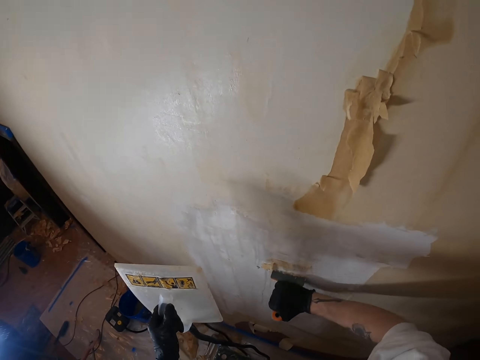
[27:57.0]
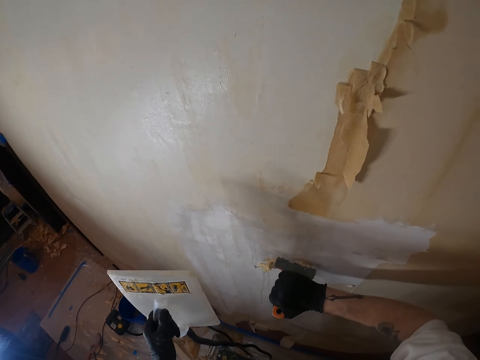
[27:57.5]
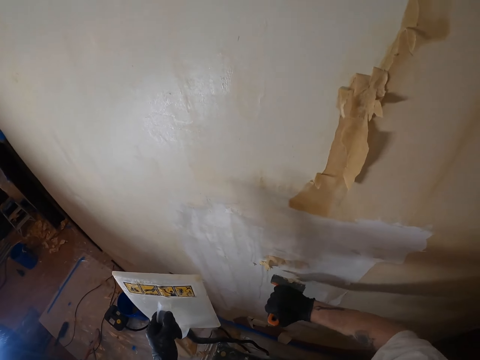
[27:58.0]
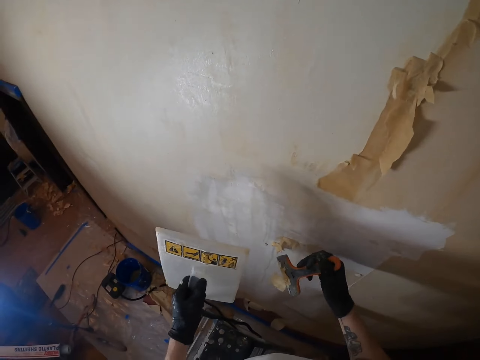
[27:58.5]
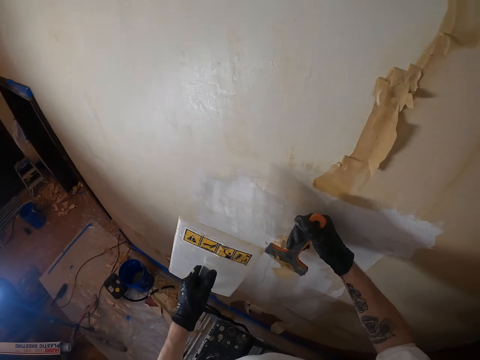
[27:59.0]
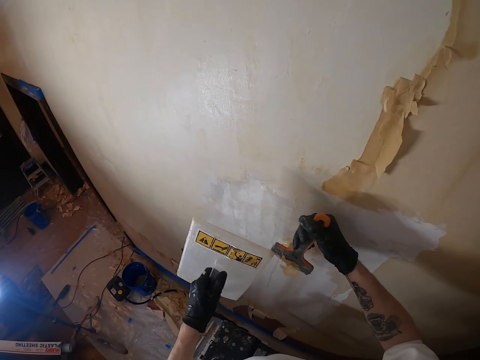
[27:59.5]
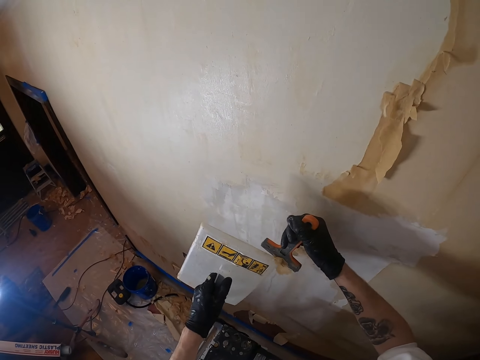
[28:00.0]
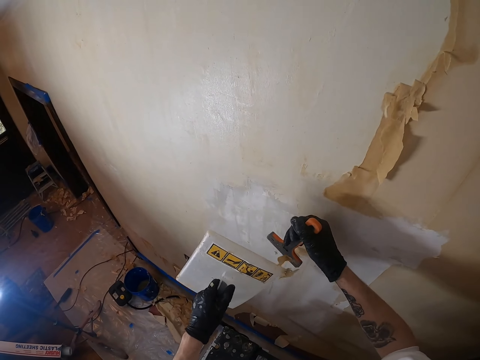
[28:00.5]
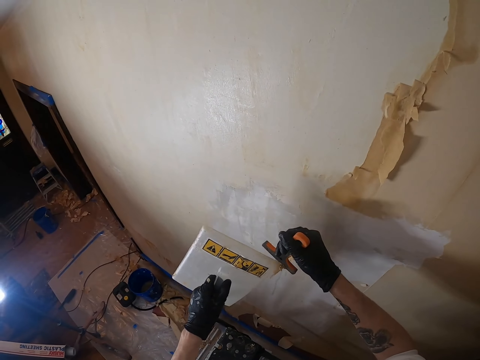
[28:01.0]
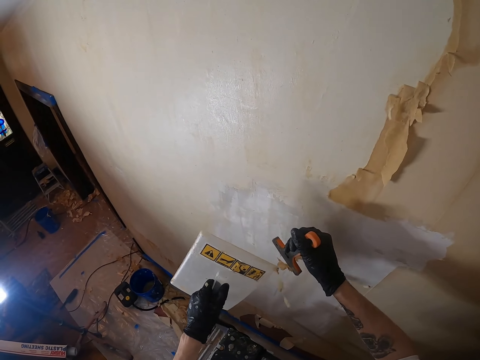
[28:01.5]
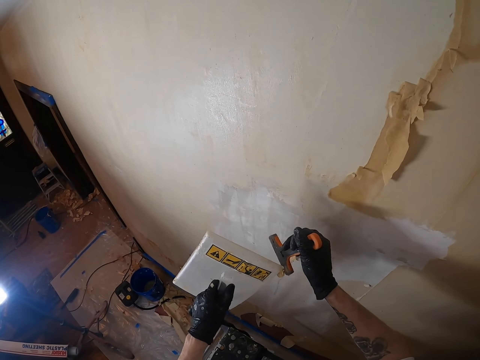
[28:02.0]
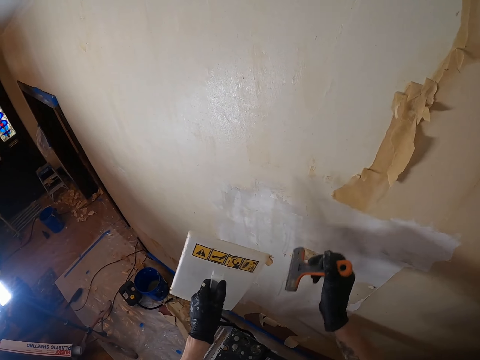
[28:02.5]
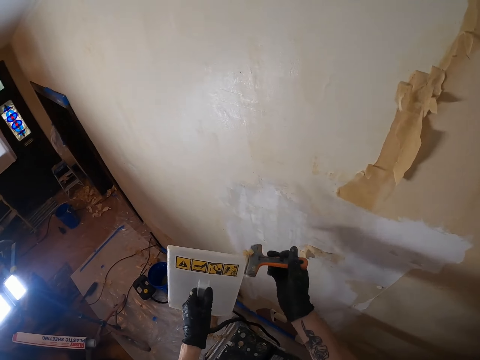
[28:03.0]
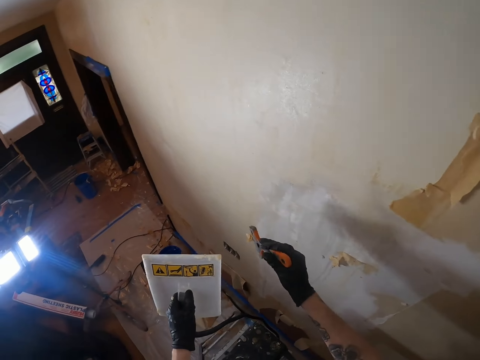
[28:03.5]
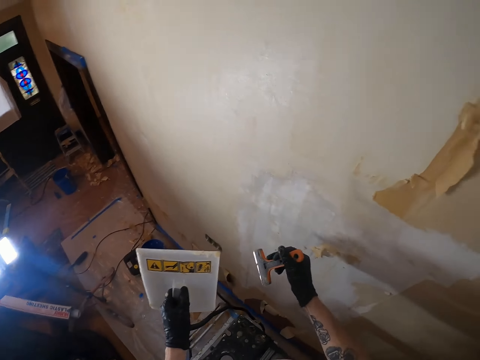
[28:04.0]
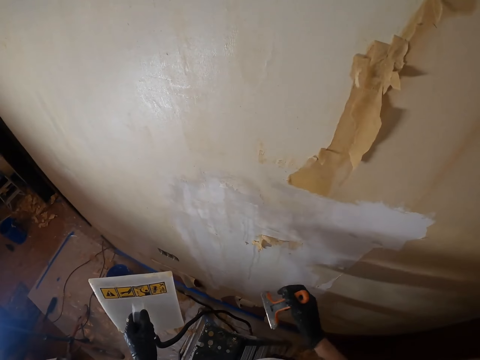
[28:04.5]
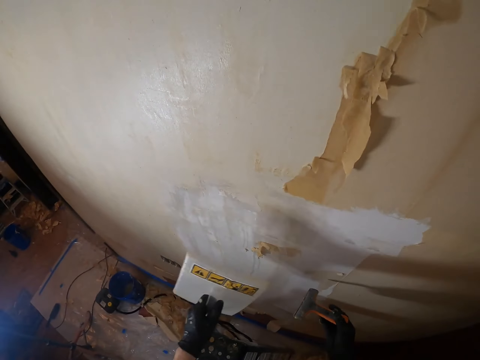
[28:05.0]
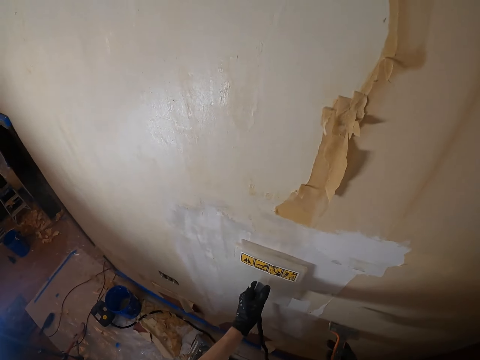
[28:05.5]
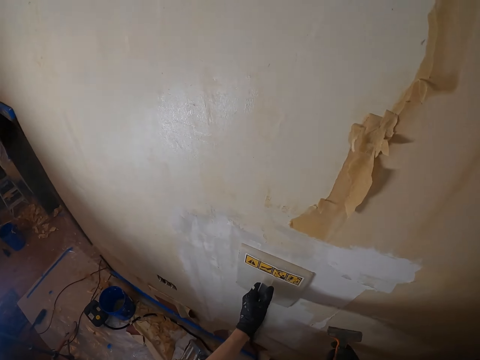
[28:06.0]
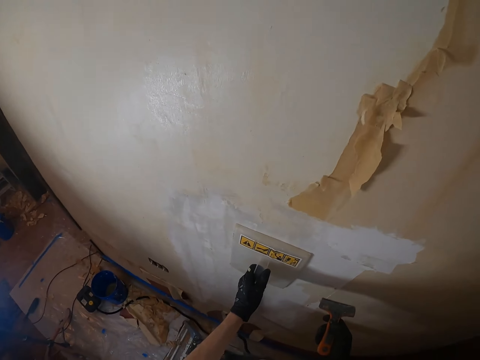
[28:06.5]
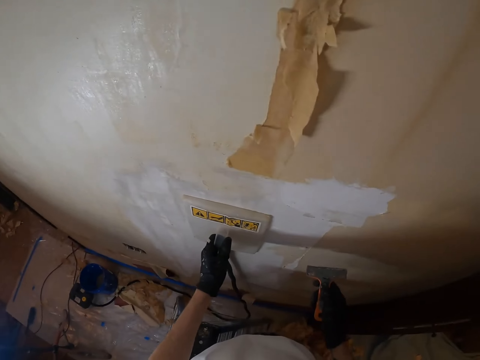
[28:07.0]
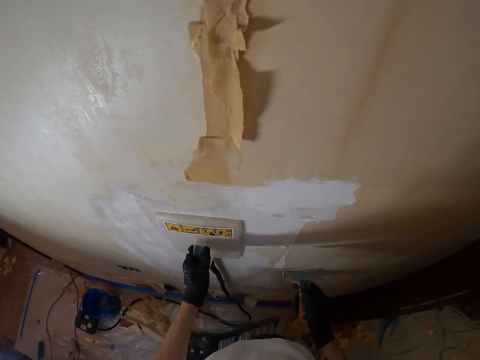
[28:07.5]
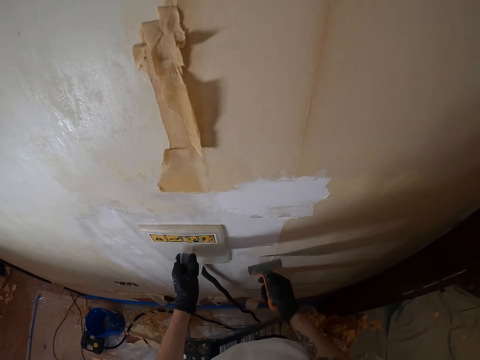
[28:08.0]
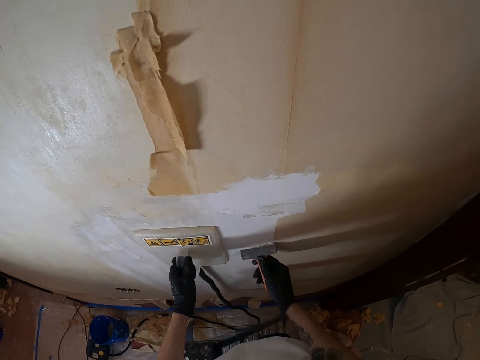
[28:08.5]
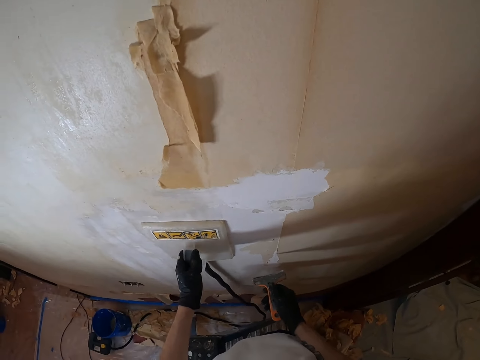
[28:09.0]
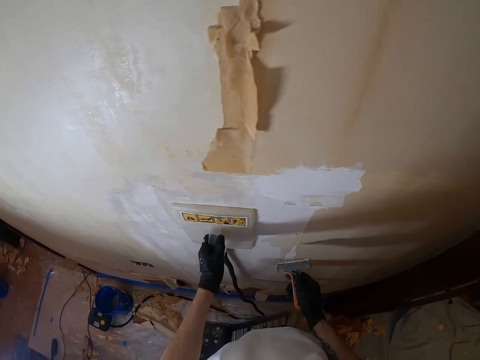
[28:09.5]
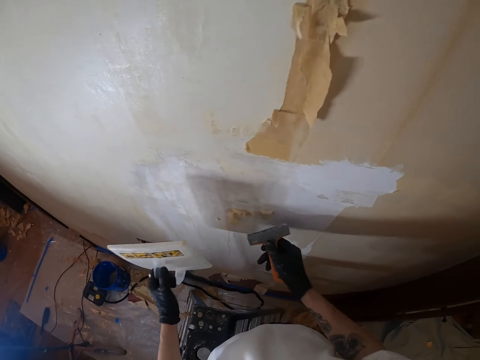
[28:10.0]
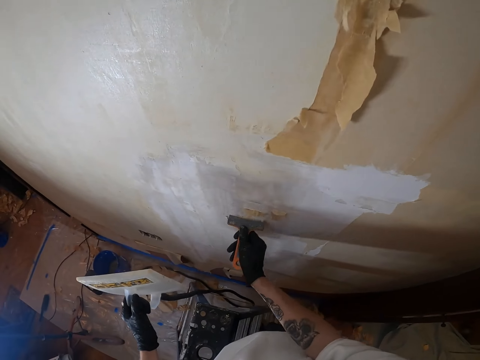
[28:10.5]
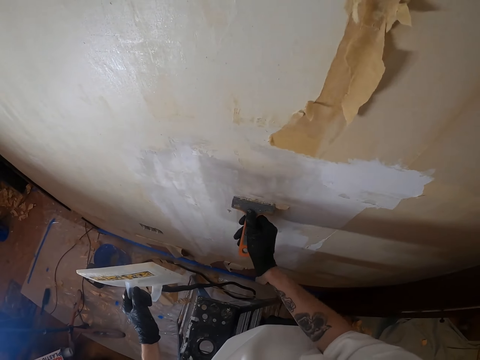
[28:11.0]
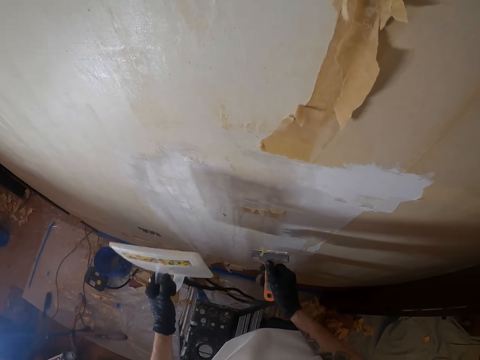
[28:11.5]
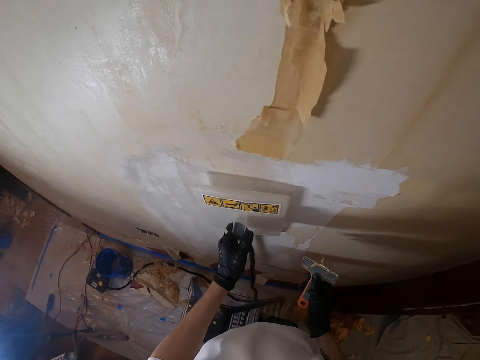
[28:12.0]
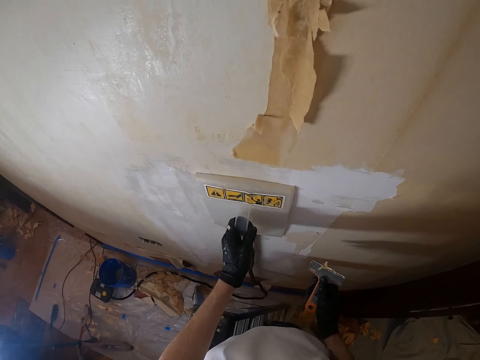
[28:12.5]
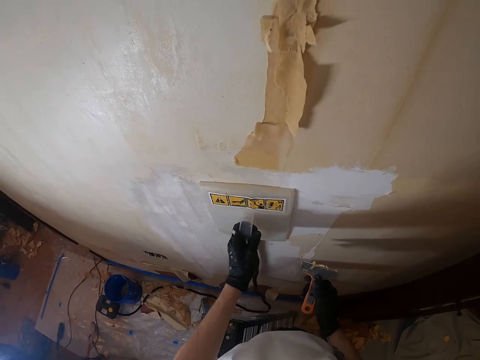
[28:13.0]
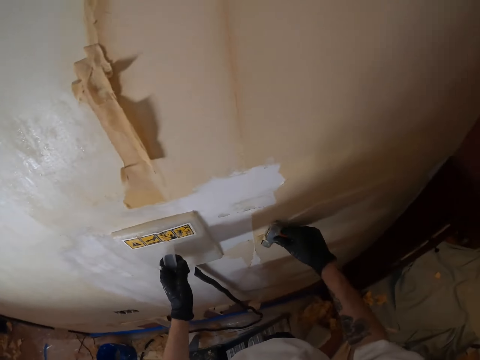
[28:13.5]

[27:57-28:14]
The camera wearer lifts the scraper. They remove waste paint from the scraper with the plastic float. They remove waste paint from the plastic float. They shake the right hand. They look around. They place the plastic float on the wall. They look around. They scrape paint off the wall with the scraper. They lift the plastic float off the wall. They remove paint from the wall with the scraper. They move the plastic float and place the plastic float on the wall. They look around.

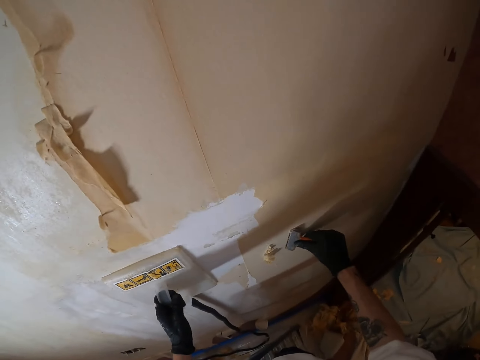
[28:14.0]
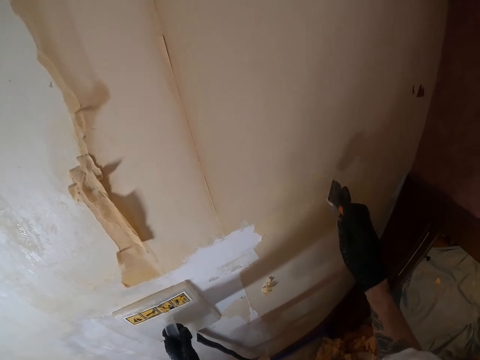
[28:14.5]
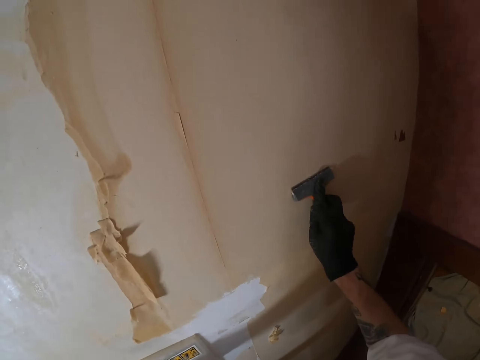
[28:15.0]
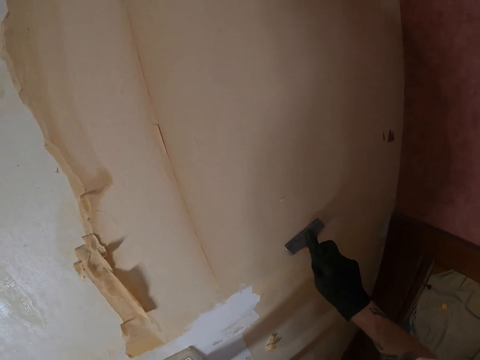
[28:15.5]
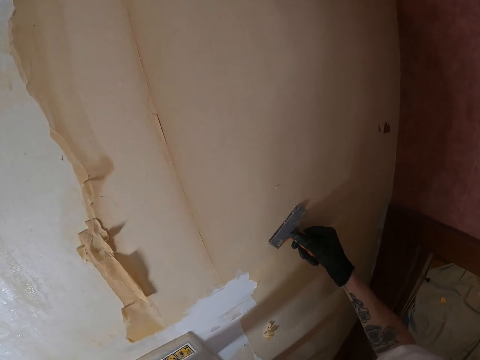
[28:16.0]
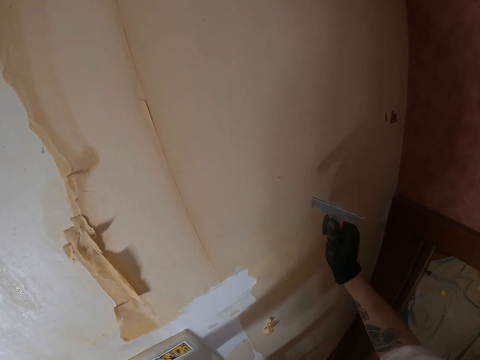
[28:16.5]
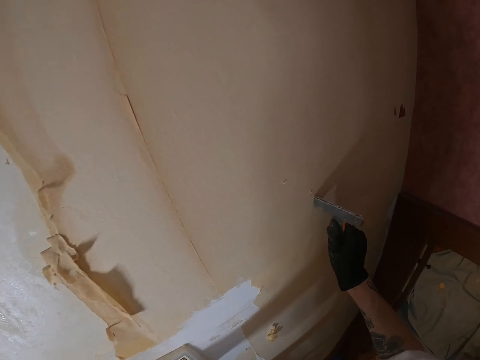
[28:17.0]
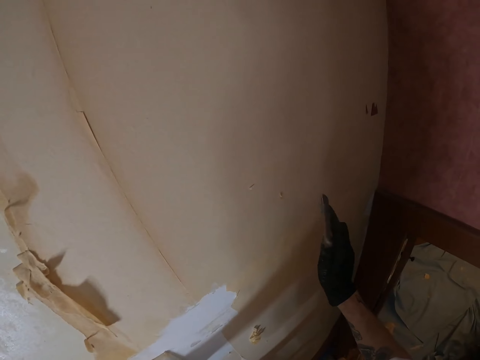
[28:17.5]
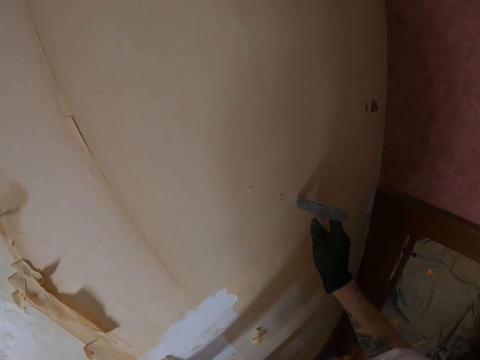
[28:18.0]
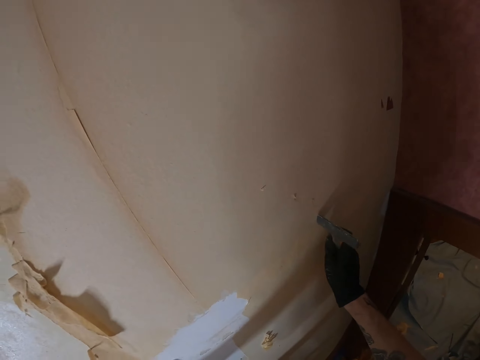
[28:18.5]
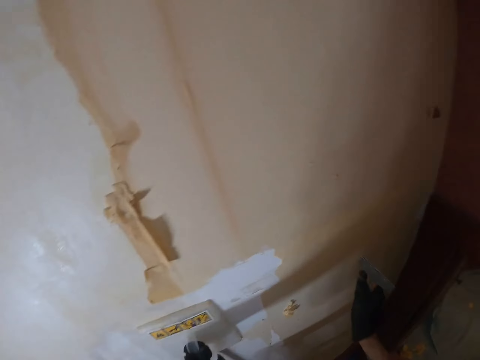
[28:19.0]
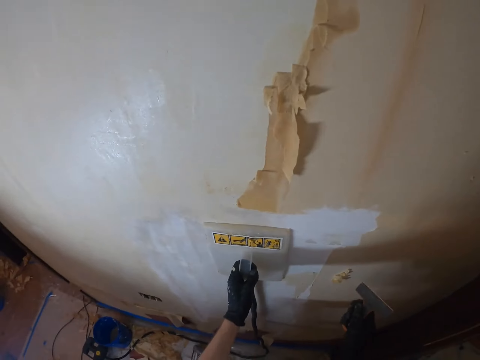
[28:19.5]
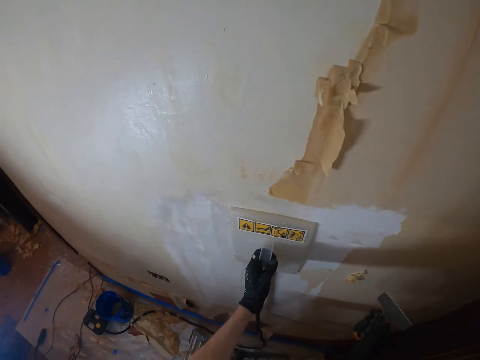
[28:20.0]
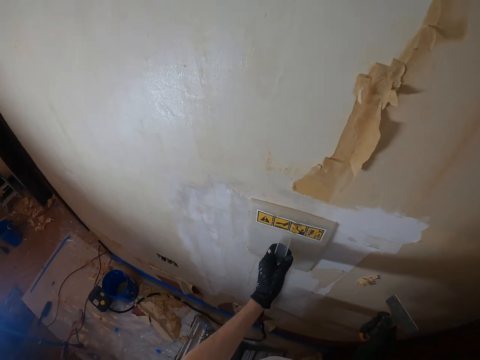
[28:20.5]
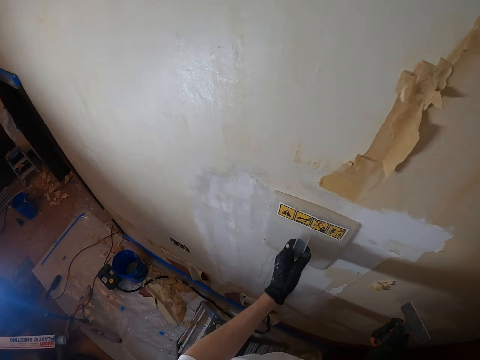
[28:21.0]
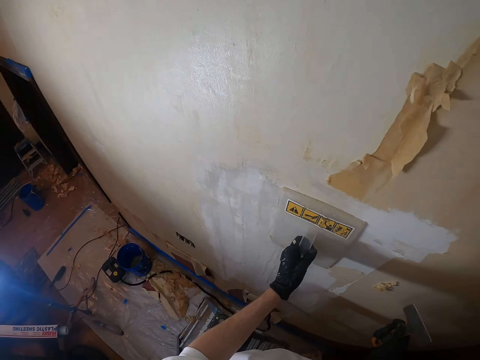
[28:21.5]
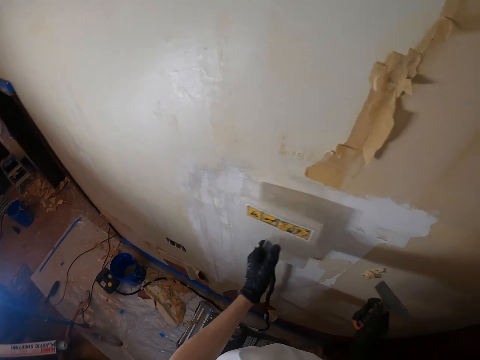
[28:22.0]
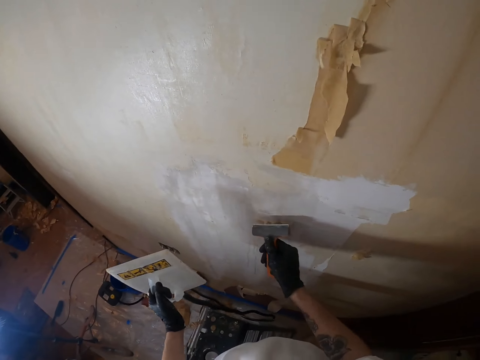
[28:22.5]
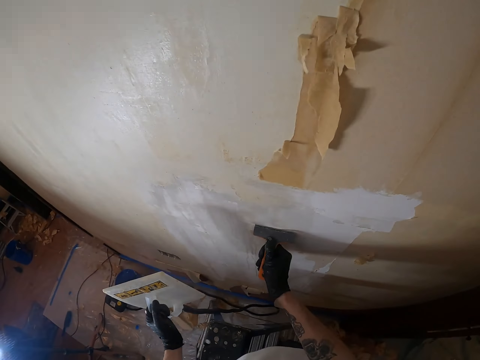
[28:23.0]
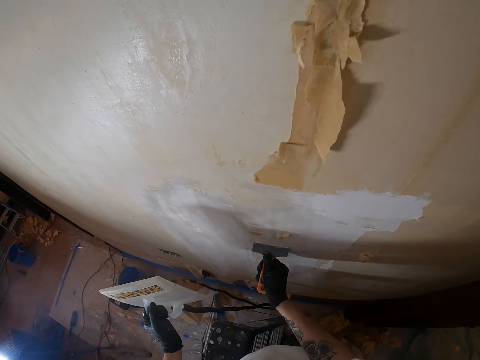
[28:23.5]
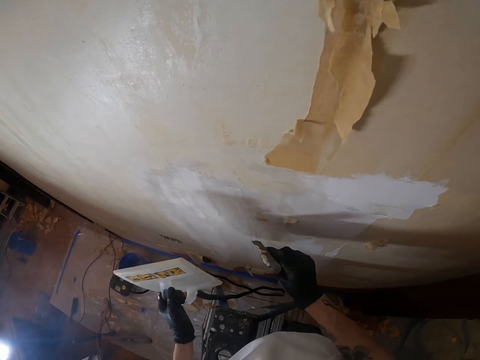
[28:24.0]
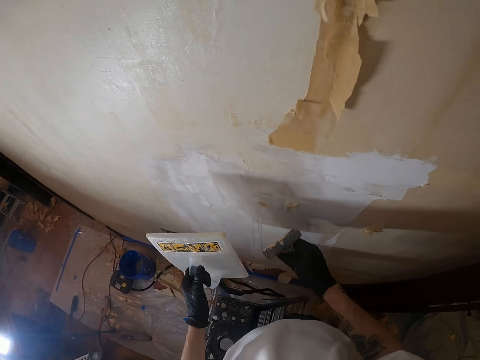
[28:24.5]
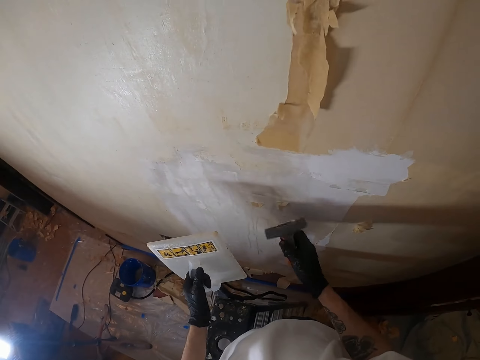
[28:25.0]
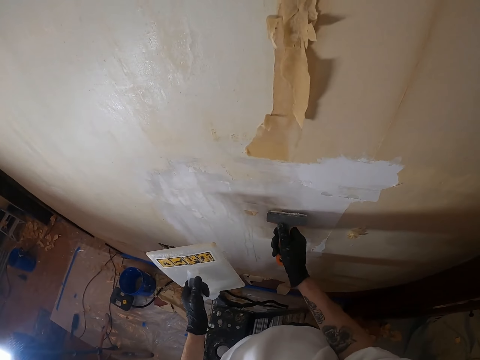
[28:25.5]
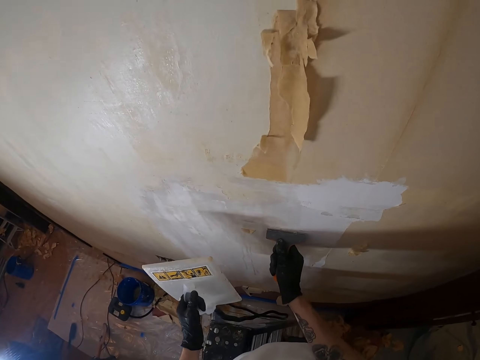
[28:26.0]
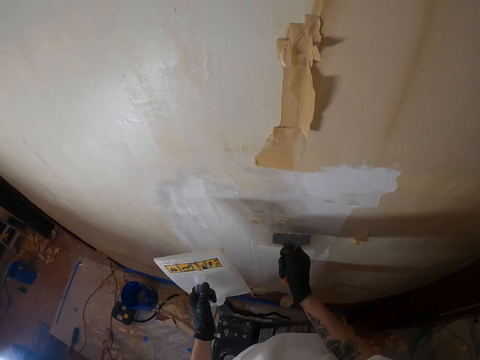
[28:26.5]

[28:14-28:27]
The camera wearer lifts the right hand. They scrape paint off the wall with a scraper. They lift the scraper and rub the scraper on the wall. They turn the scraper and rub the scraper on the wall. They look around. They lift the plastic float off the wall. They remove paint from the wall with the scraper. They lift the scraper, look at the scraper, and remove paint from the wall with the scraper.
